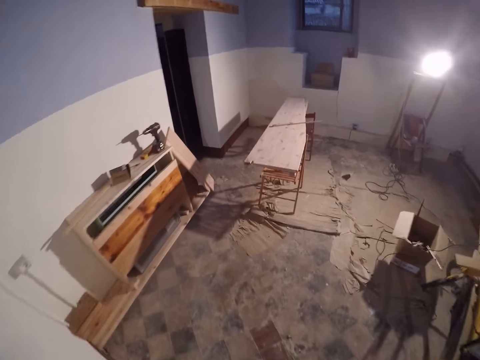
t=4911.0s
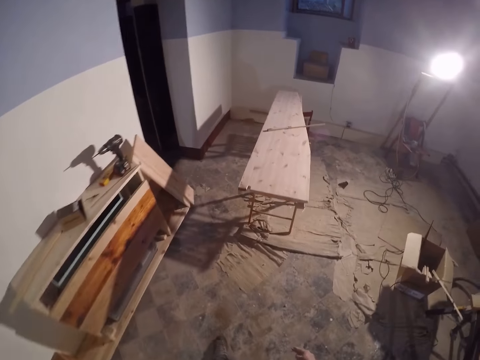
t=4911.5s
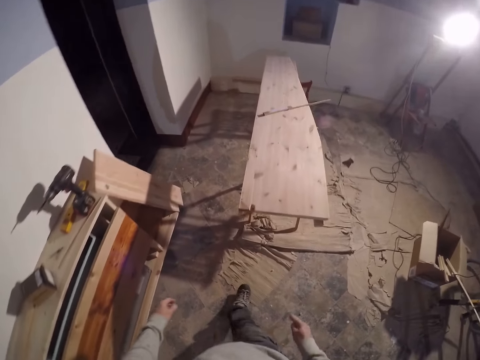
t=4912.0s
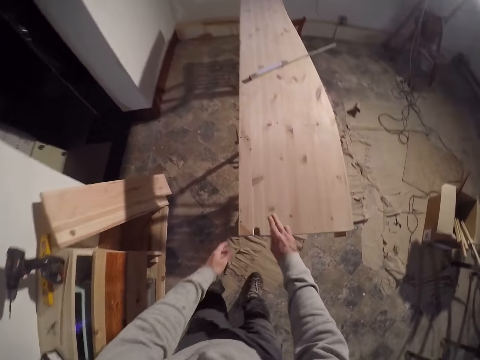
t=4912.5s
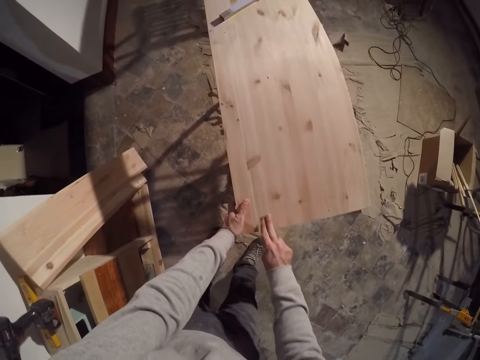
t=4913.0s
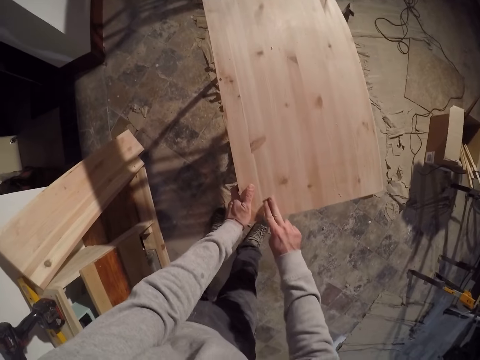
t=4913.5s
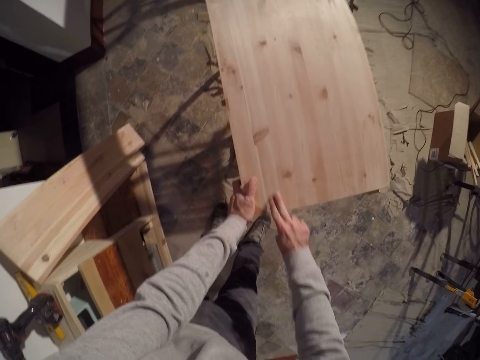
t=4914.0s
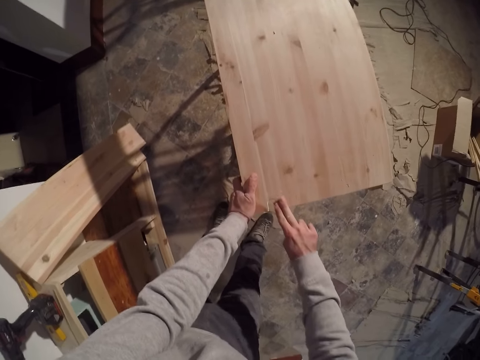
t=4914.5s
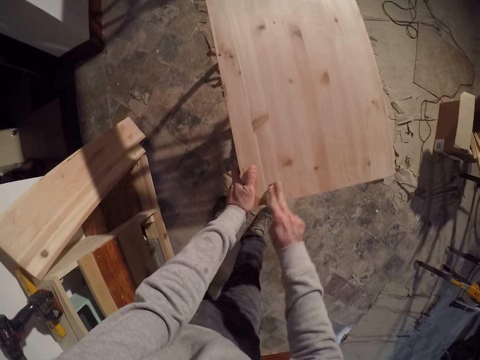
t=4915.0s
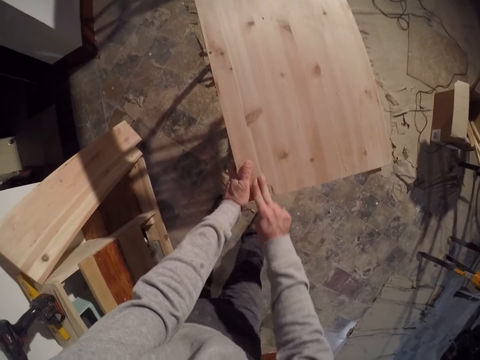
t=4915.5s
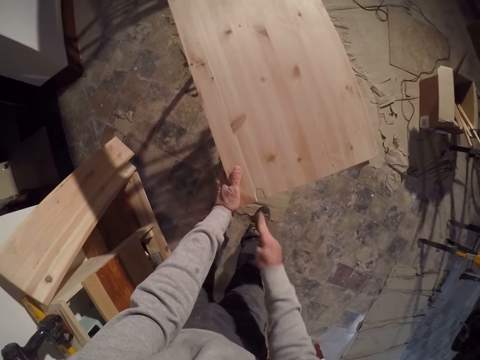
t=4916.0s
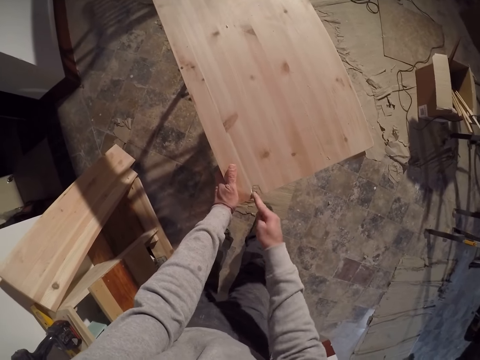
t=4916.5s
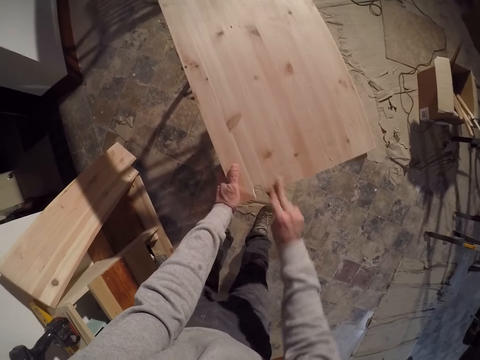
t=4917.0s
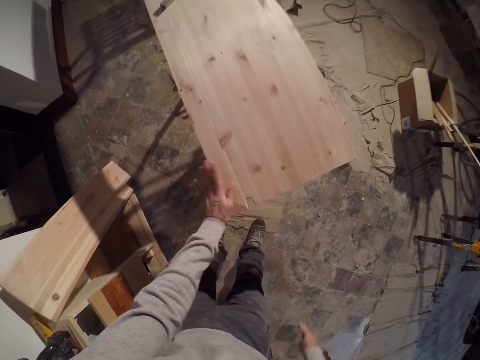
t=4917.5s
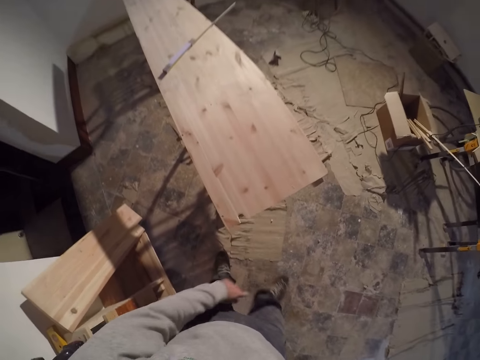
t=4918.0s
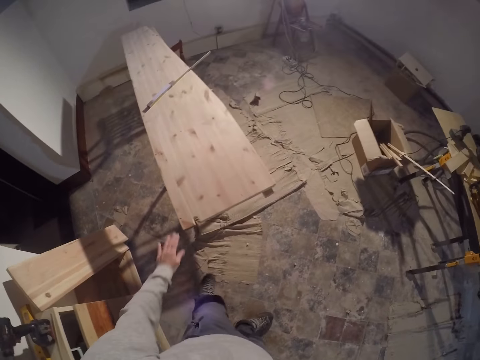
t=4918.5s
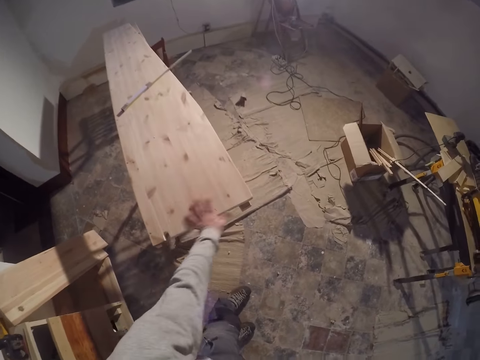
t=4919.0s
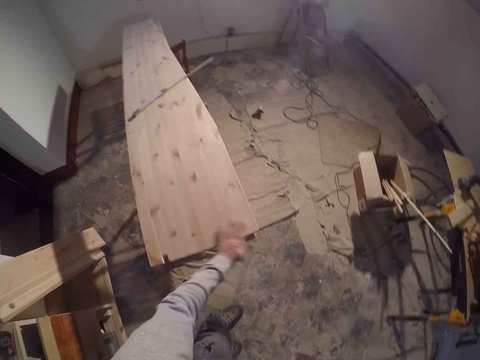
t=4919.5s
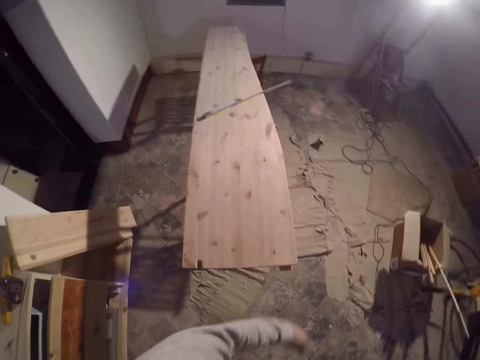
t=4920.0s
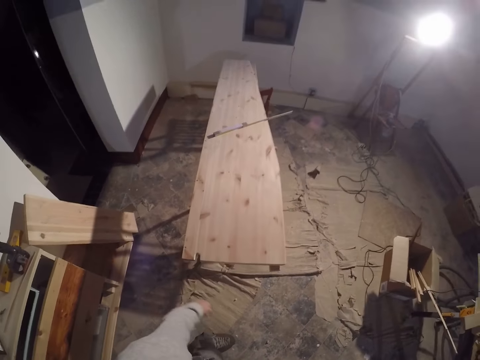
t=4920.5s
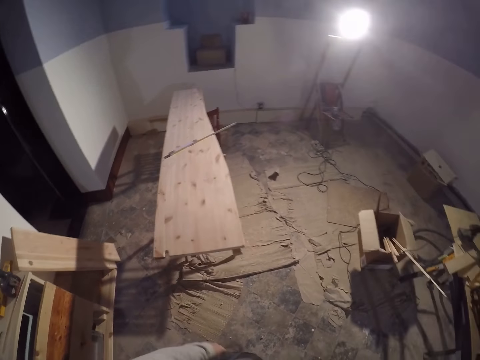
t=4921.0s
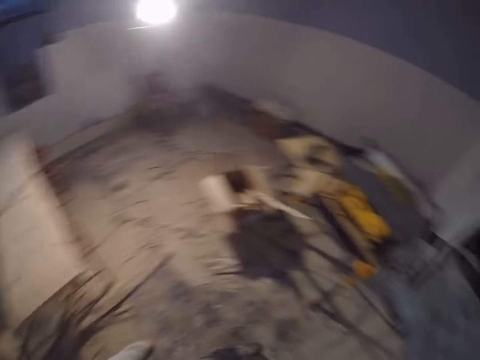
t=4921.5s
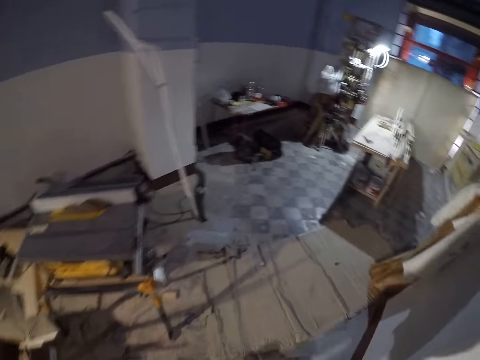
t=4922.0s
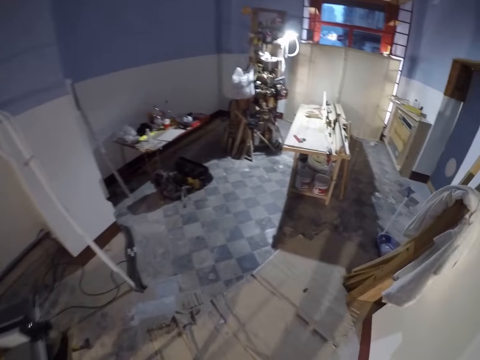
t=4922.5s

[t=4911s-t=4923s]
The camera wearer places his left hand on the plank. He polishes the plank with the sandpaper in his right hand. He wipes the plank with his left hand.

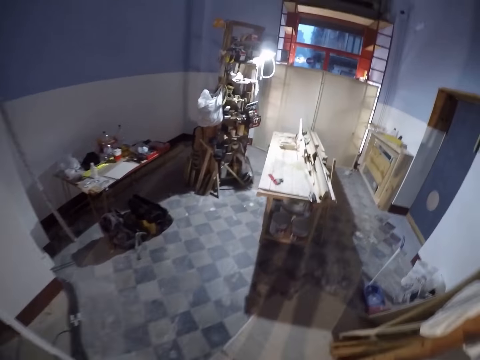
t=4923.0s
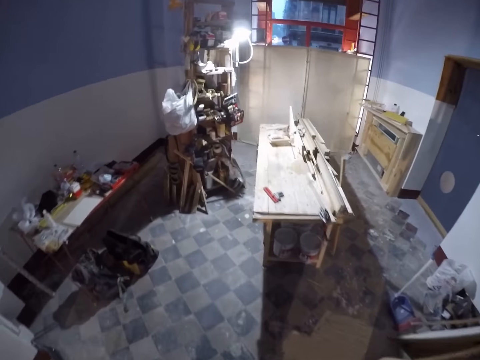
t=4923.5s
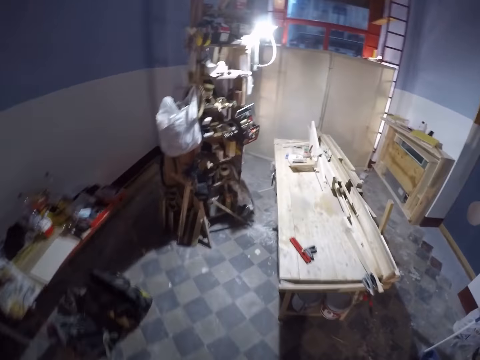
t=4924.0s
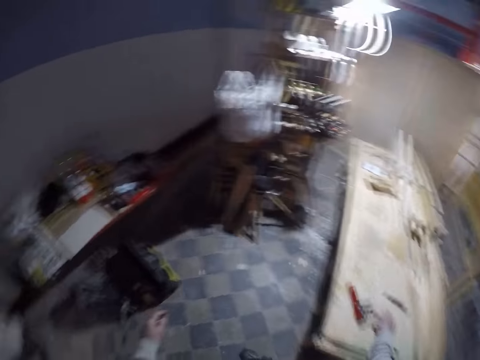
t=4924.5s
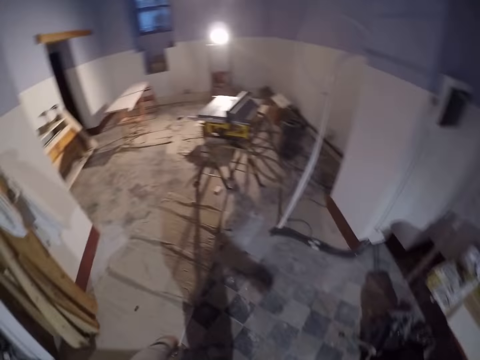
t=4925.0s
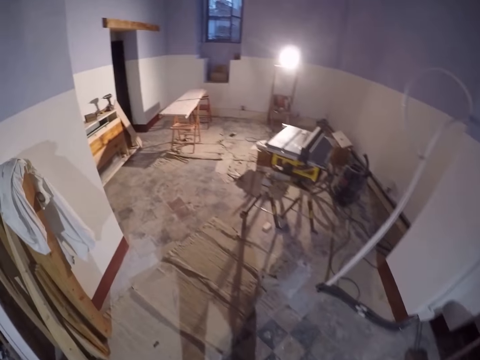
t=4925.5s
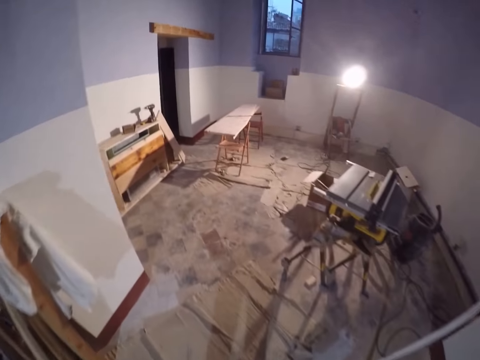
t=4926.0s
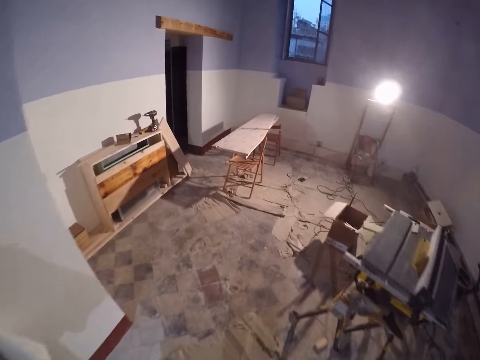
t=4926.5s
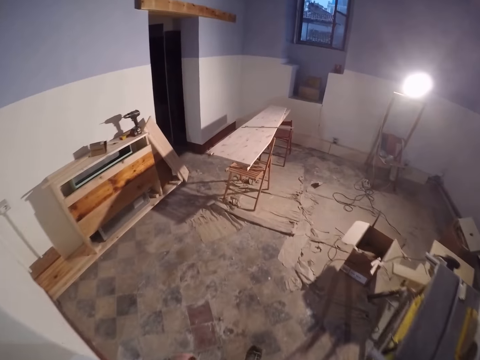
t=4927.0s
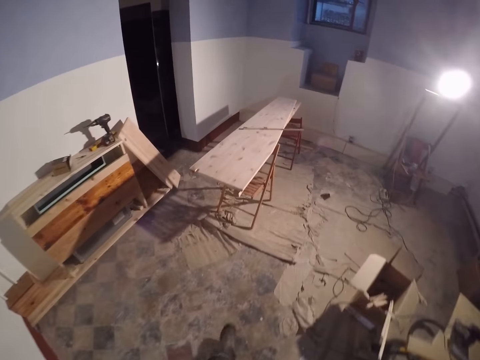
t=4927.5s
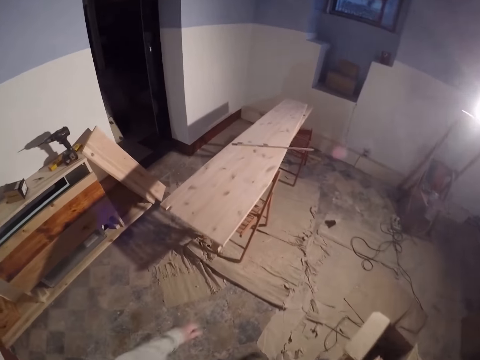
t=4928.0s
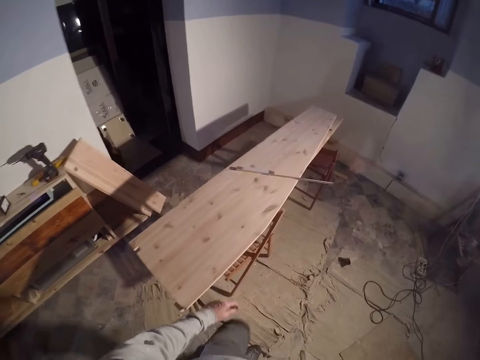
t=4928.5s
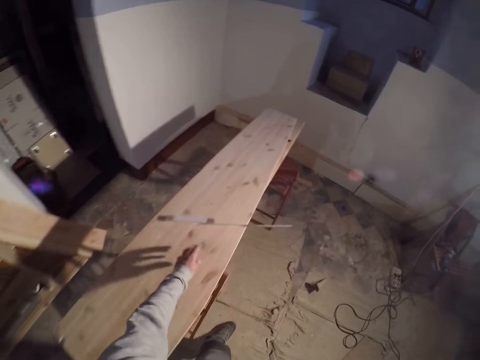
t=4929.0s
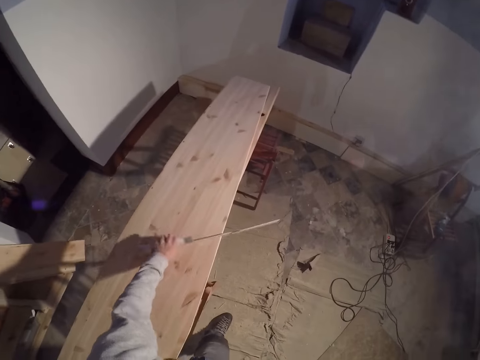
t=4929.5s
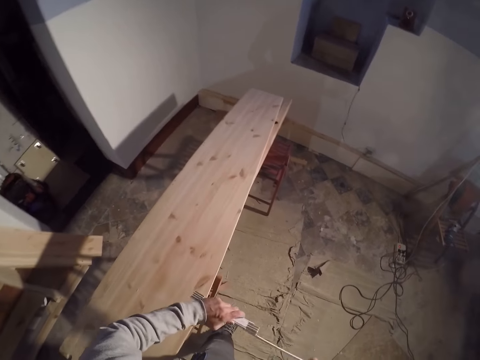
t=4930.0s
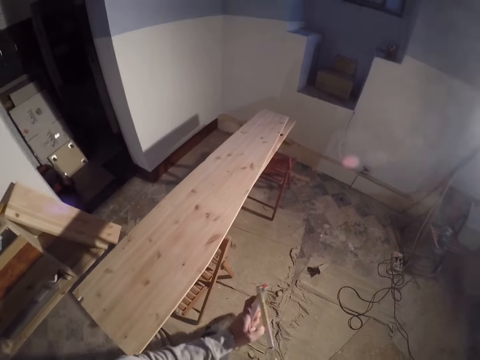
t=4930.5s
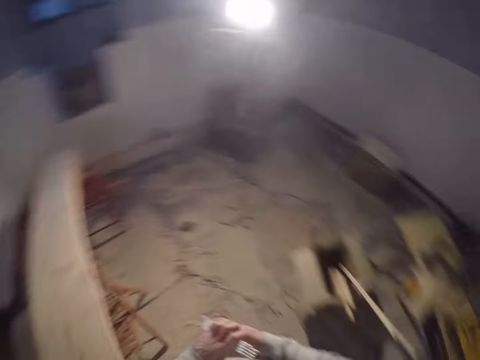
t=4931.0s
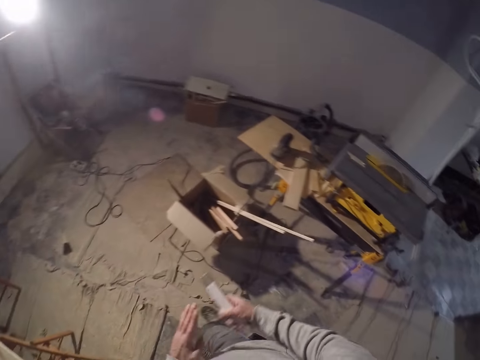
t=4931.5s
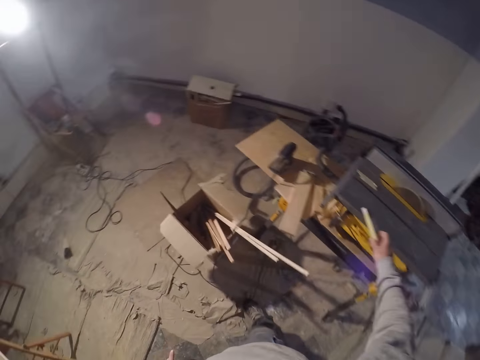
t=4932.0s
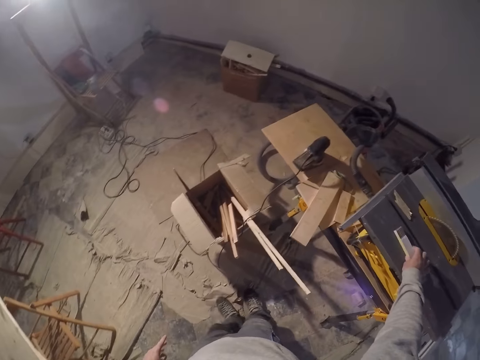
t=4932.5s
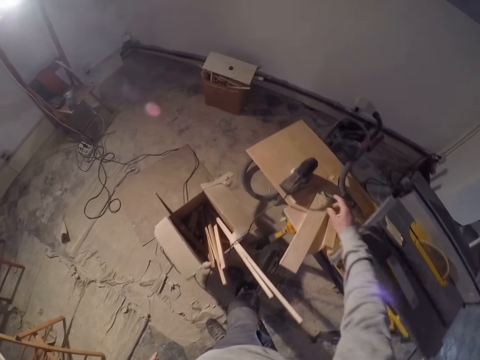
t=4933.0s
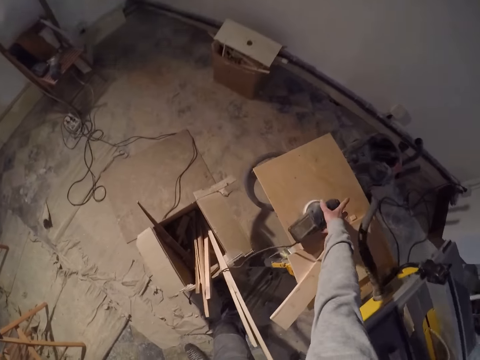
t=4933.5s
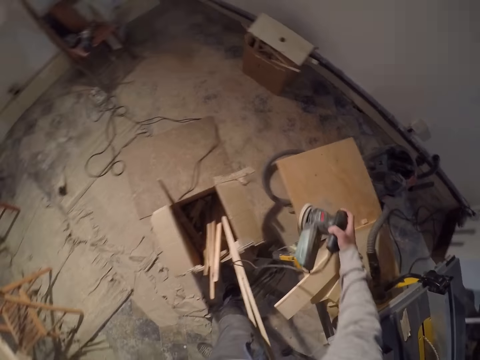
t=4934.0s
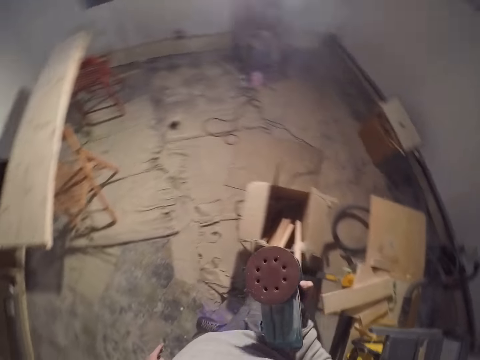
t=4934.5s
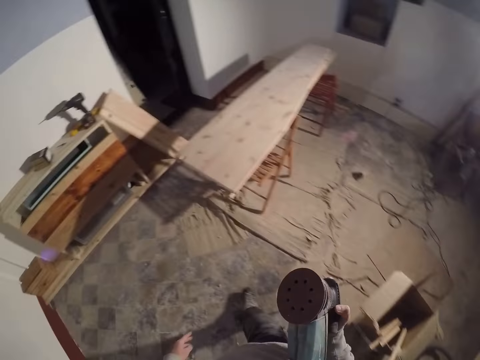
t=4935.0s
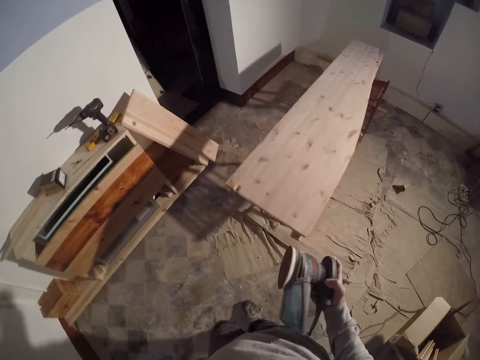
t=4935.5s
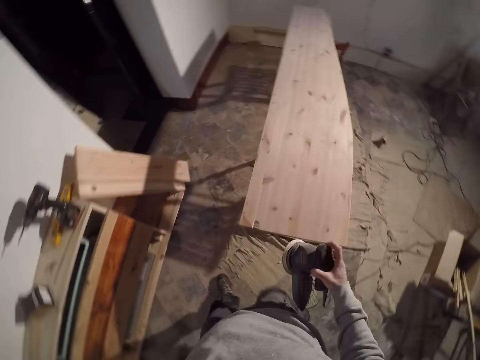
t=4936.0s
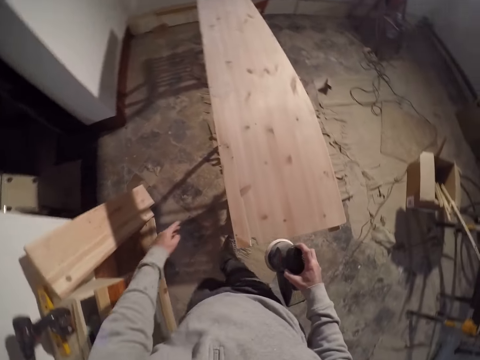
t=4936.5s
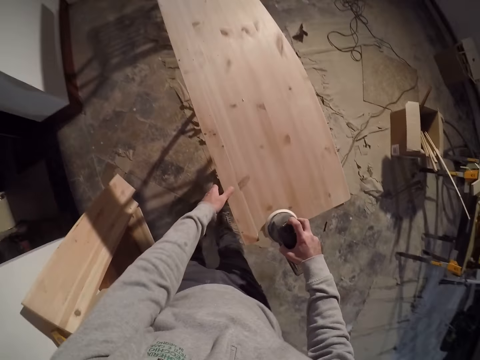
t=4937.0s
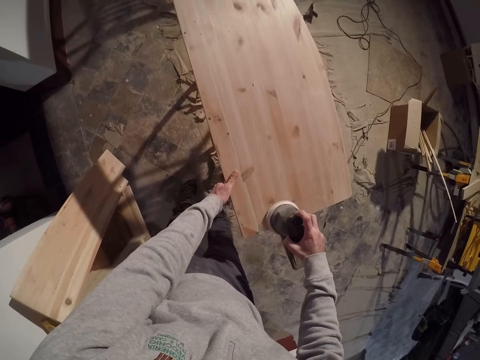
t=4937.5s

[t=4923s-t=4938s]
The camera wearer throws the sandpaper on the workbench with his right hand. He picks up a foldable ruler from the workbench with his left hand. He folds the foldable ruler with both hands. He places the foldable ruler on a table saw with his right hand. He picks up a sanding disc machine from a table with his right hand. He places his left hand on the plank. He polishes the plank with the sanding disc machine in his right hand.
